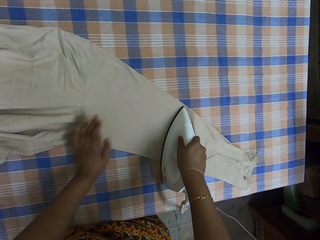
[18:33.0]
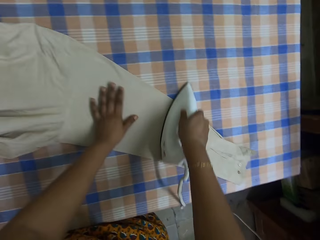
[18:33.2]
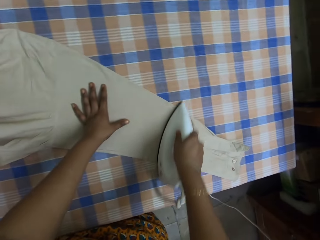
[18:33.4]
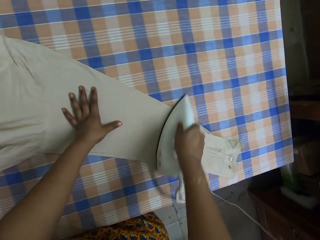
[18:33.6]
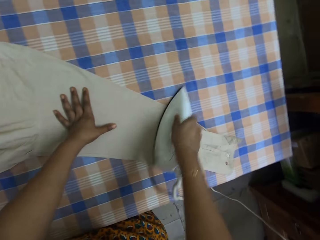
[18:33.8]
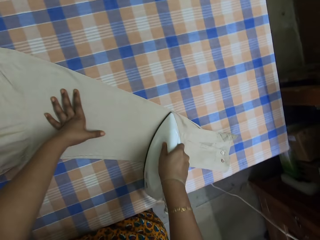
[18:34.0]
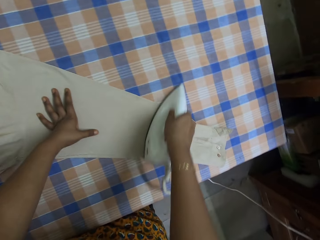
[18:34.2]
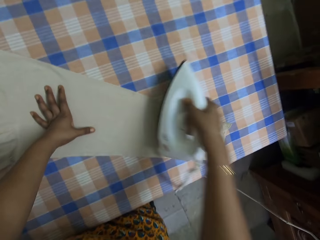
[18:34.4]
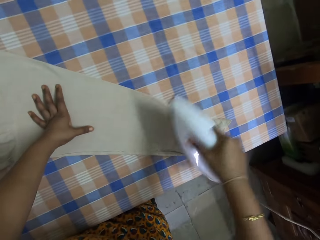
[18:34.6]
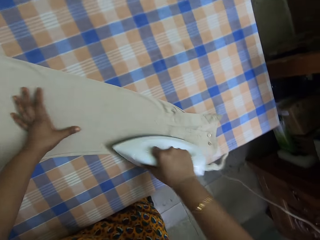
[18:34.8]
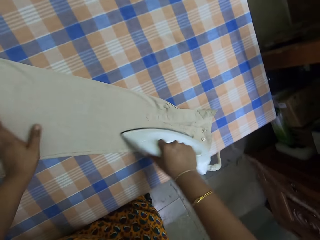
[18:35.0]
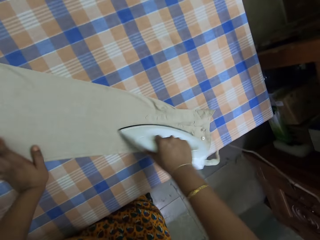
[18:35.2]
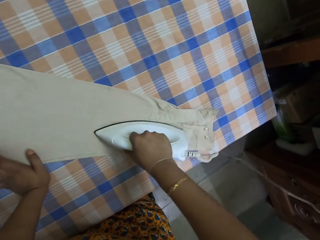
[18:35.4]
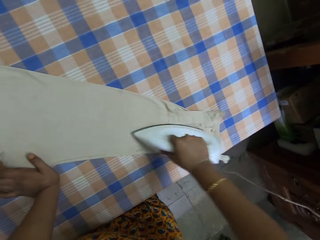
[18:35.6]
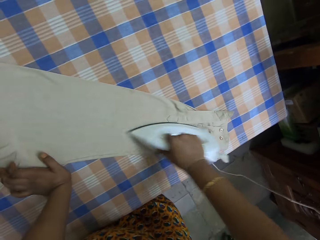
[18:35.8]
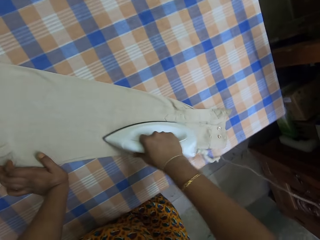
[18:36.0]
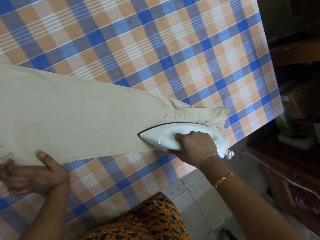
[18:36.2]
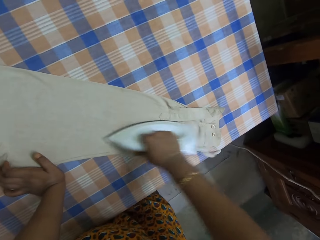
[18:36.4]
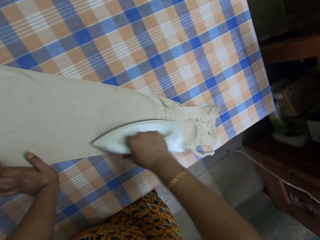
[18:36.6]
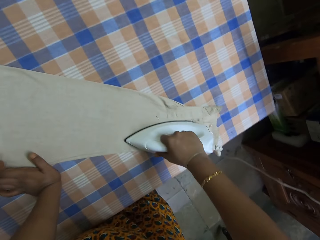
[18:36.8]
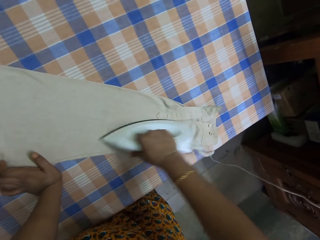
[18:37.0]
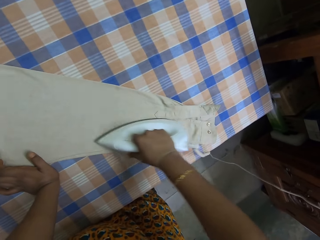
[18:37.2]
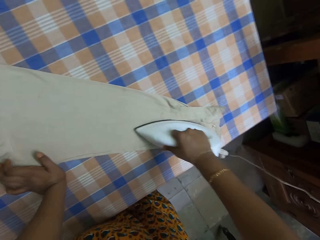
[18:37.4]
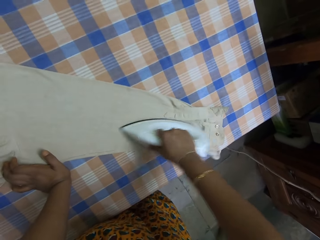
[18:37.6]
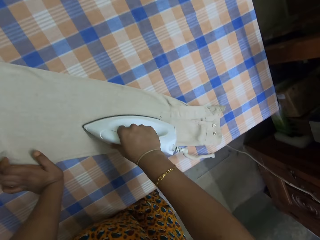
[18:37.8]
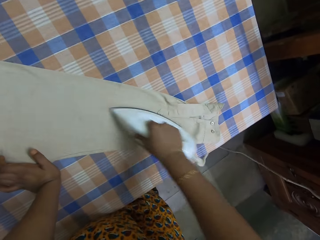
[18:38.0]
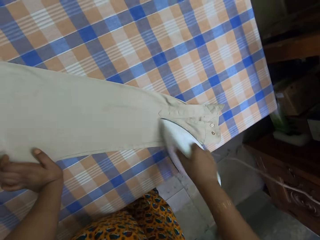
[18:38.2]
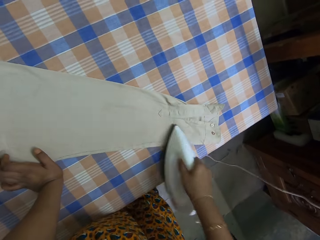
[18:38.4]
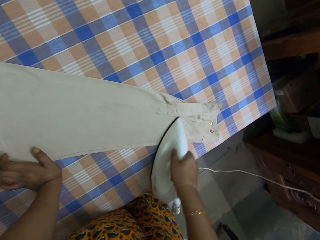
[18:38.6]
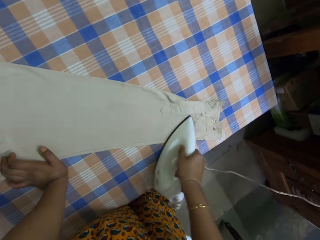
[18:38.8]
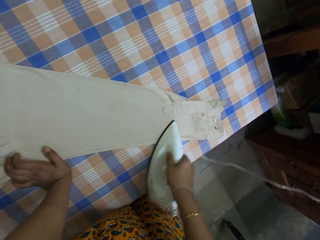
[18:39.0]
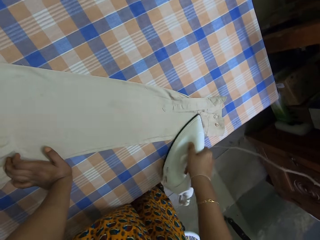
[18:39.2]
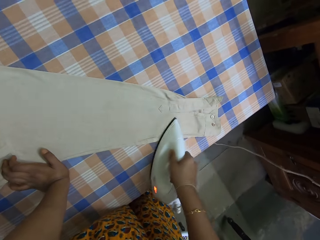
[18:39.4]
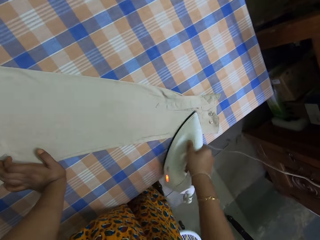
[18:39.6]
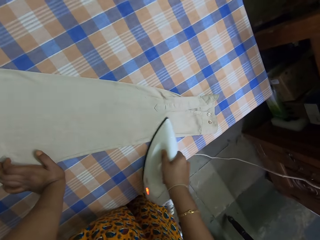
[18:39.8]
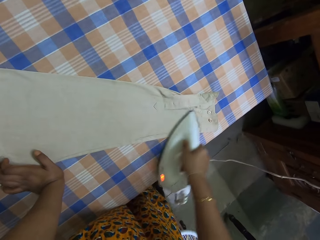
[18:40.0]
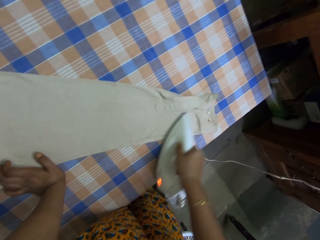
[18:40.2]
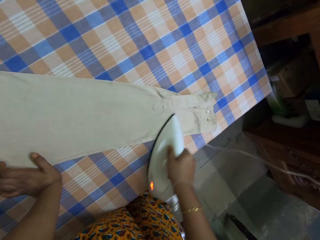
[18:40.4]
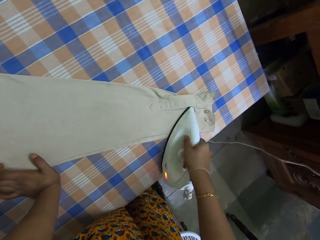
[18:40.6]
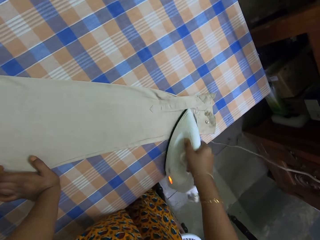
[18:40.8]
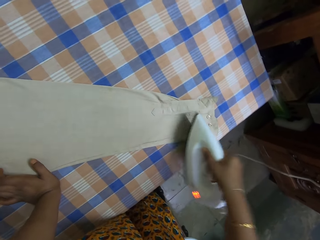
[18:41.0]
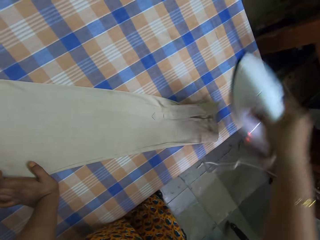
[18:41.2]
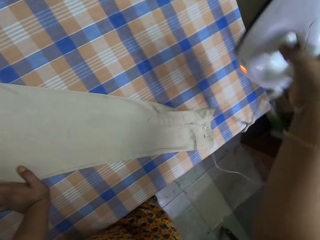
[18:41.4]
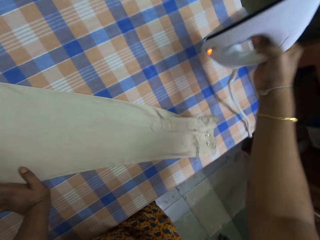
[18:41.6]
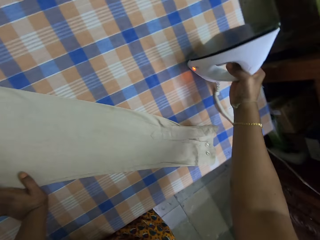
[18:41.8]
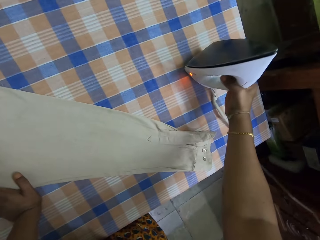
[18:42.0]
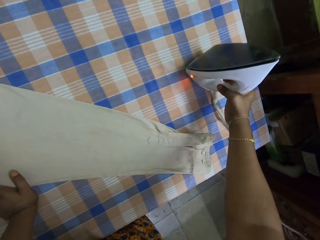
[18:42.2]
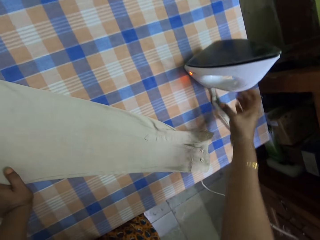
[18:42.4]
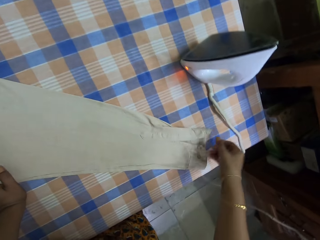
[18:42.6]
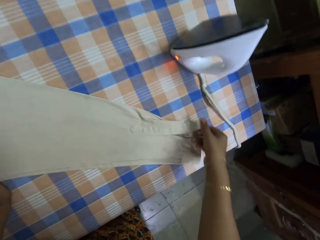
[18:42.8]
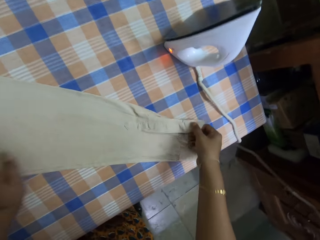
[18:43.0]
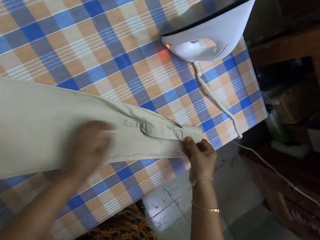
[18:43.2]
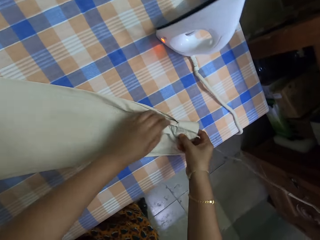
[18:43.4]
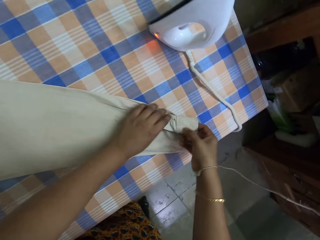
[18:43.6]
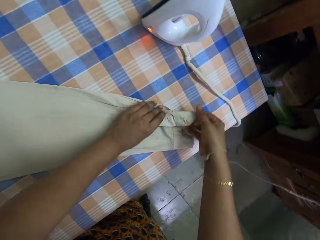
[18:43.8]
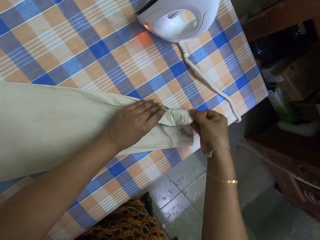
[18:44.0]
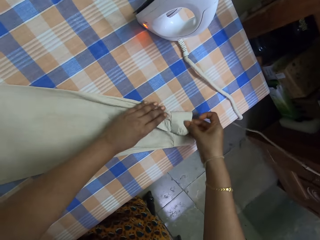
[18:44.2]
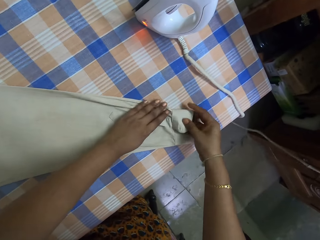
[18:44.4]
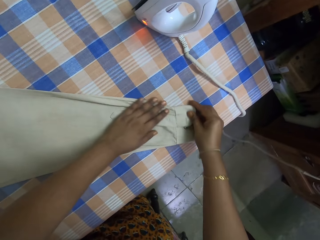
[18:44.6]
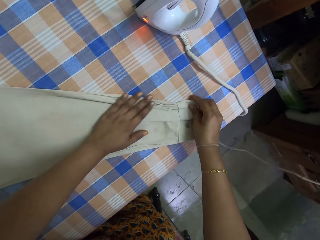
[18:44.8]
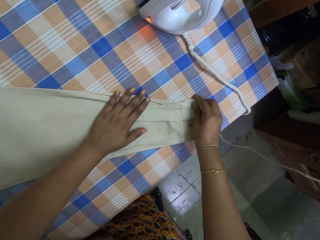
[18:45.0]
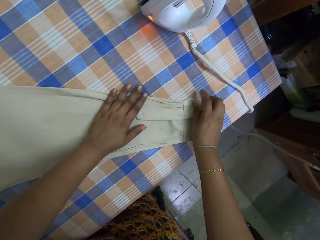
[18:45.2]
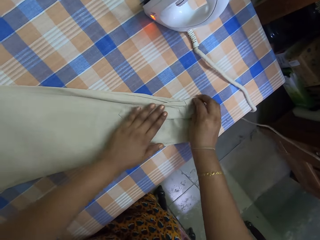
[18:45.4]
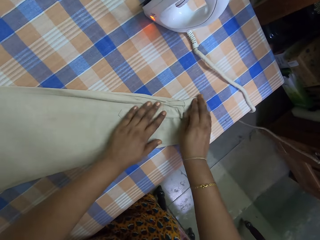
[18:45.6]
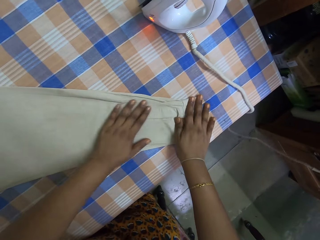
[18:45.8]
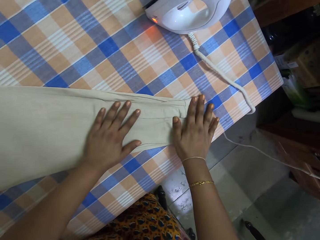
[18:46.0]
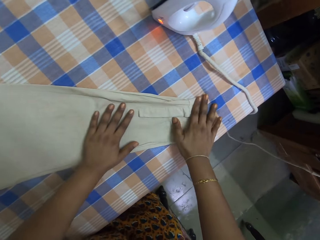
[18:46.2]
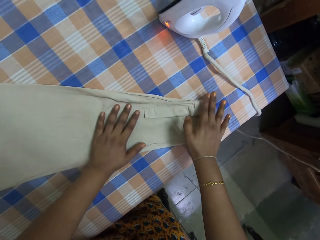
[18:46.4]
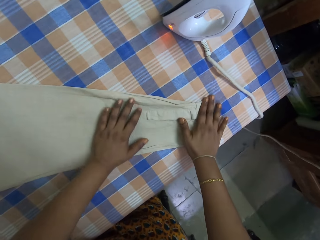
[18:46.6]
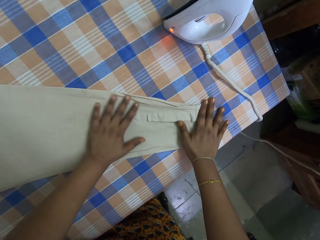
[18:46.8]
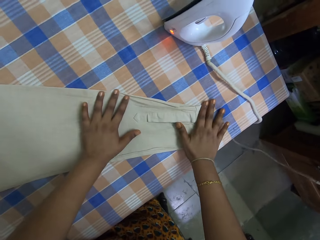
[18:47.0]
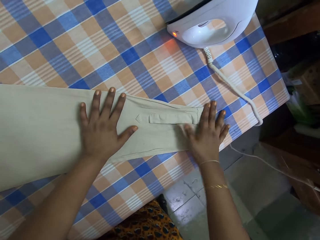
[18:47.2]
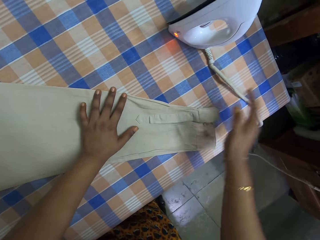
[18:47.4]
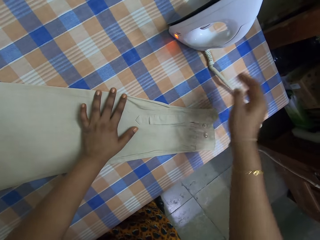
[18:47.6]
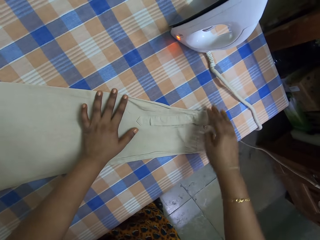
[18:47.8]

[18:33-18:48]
The camera wearer puts the iron box on the ironing table. They adjust the cloth.

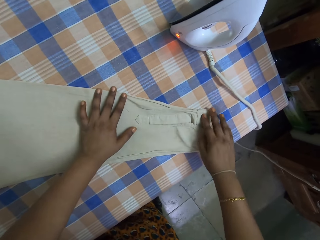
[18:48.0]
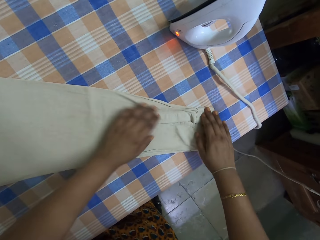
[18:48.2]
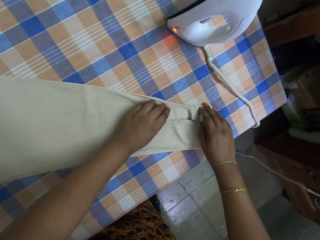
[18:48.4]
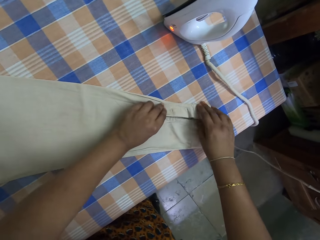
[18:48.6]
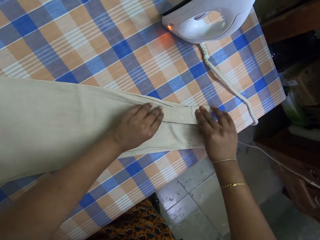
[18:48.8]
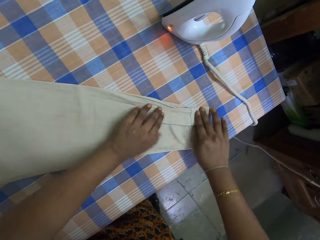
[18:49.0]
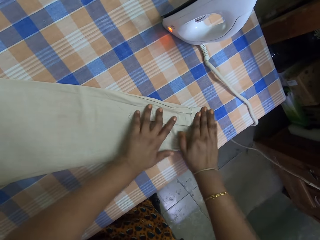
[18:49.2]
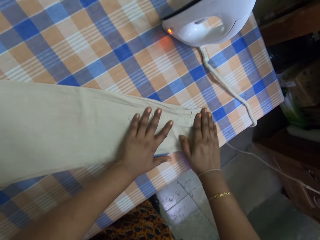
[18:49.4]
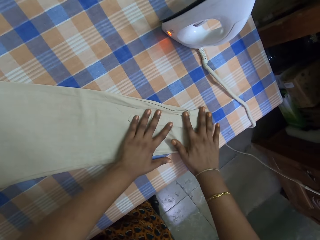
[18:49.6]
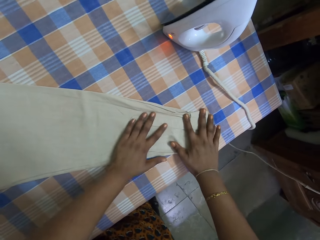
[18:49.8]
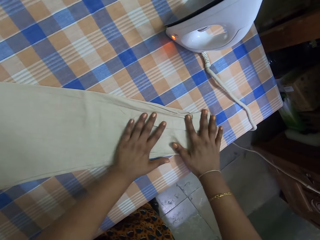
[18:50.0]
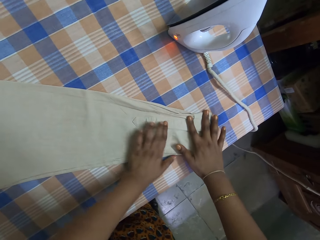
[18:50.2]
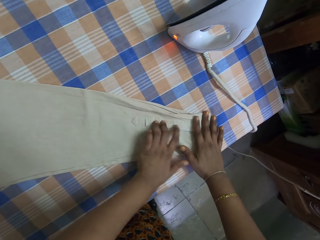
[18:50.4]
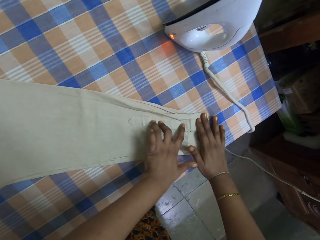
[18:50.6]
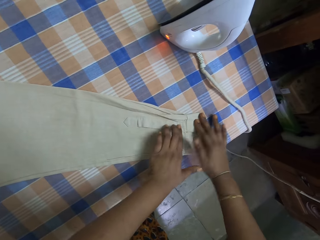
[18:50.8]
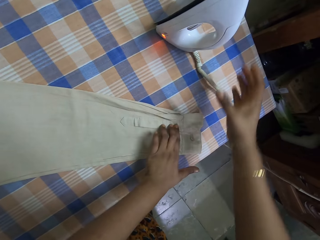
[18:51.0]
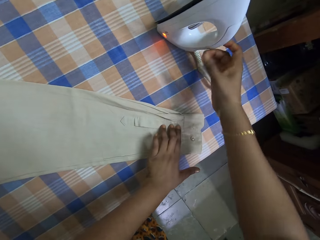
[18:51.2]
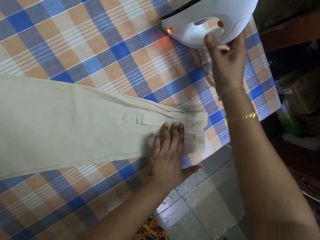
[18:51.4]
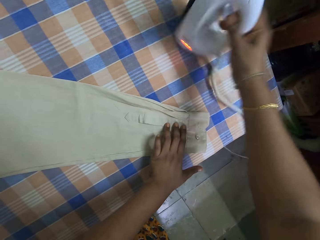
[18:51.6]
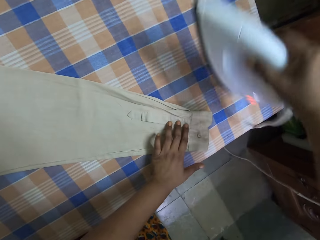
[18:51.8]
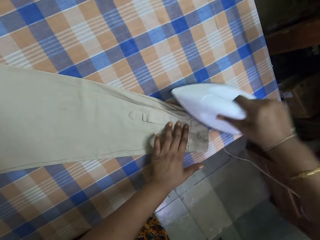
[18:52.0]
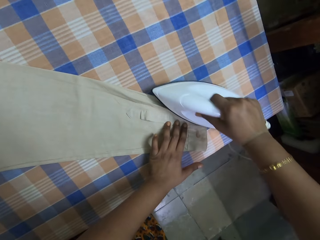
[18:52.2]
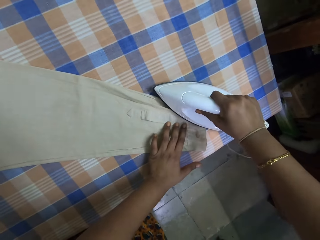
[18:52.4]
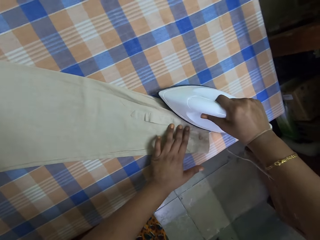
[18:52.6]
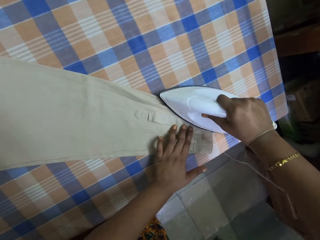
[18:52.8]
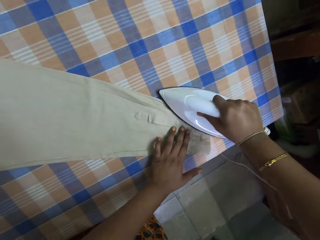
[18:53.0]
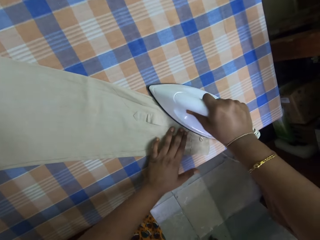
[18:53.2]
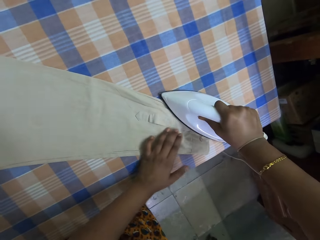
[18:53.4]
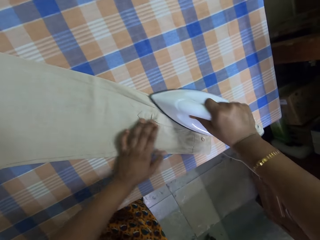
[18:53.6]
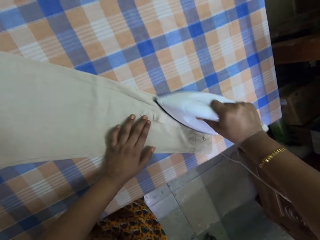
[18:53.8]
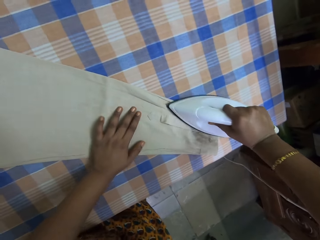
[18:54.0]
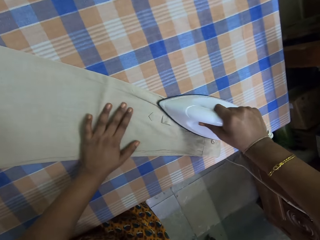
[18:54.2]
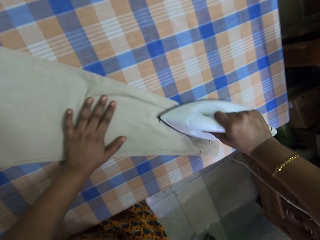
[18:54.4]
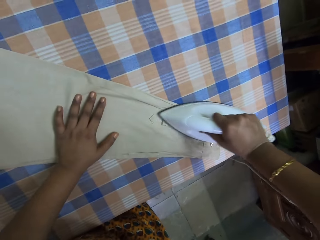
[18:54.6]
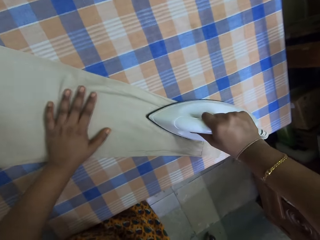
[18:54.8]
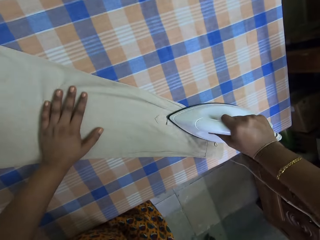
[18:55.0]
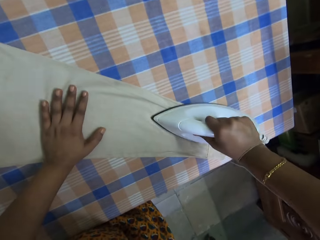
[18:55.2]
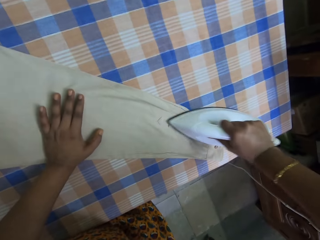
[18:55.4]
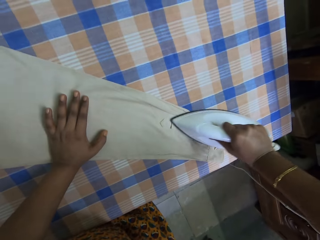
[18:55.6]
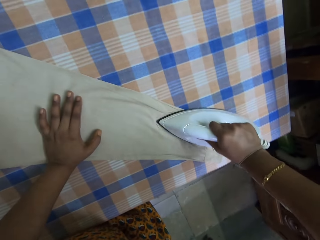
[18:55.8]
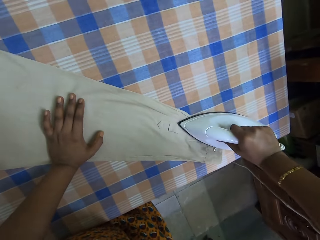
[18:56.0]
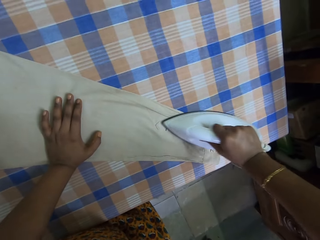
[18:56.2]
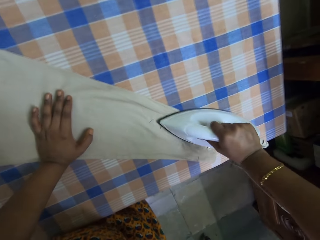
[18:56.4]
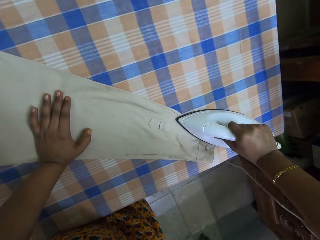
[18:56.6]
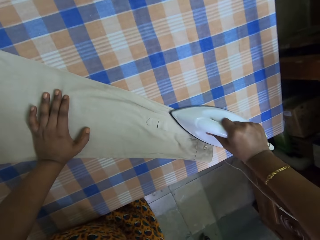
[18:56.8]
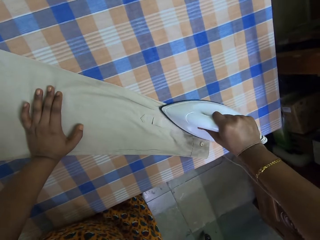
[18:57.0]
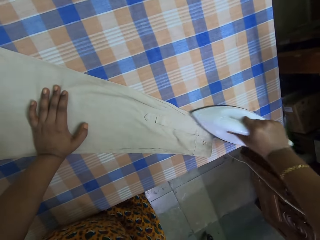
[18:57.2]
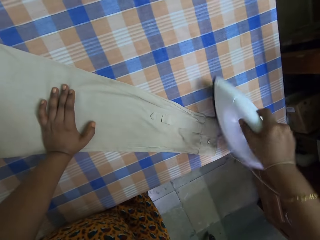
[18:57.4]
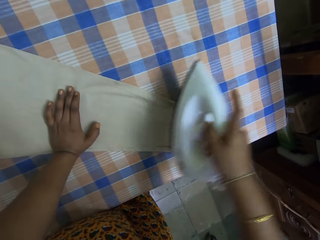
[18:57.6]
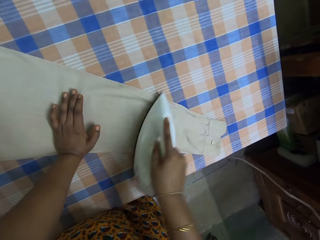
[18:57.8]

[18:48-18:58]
The camera wearer picks up the iron box. They iron the cloth.
